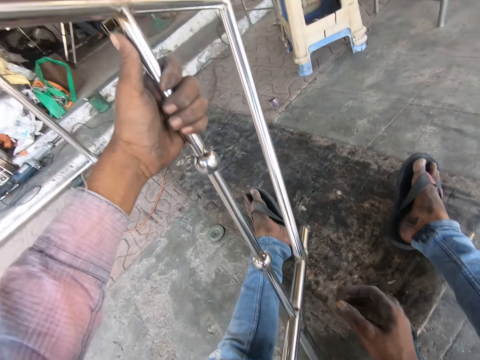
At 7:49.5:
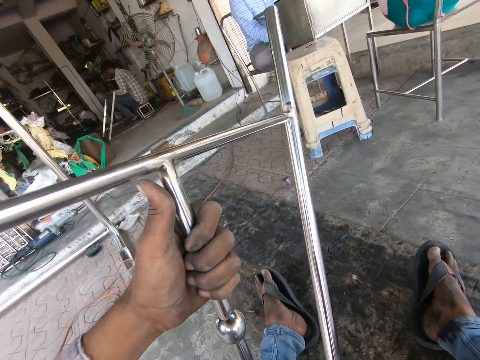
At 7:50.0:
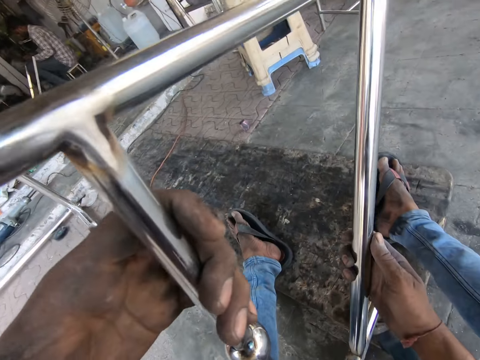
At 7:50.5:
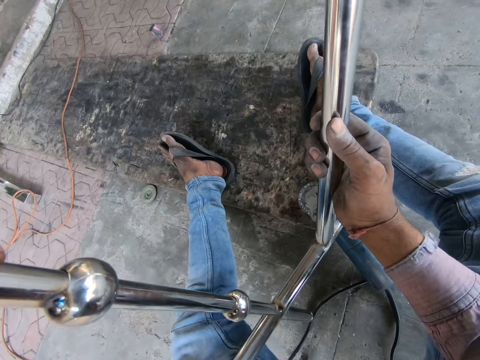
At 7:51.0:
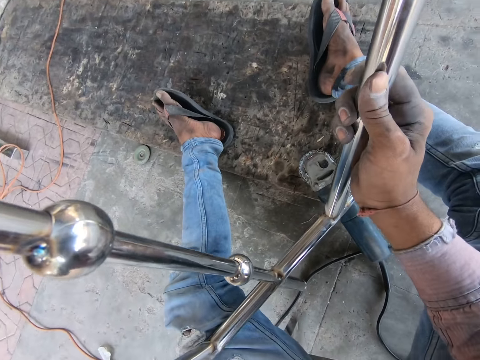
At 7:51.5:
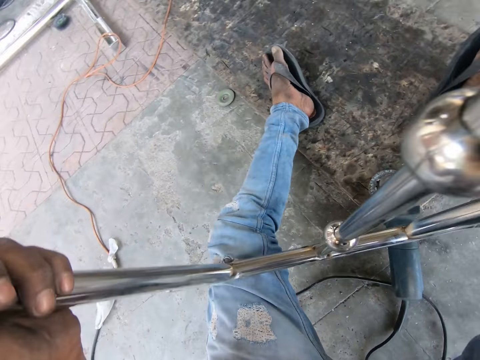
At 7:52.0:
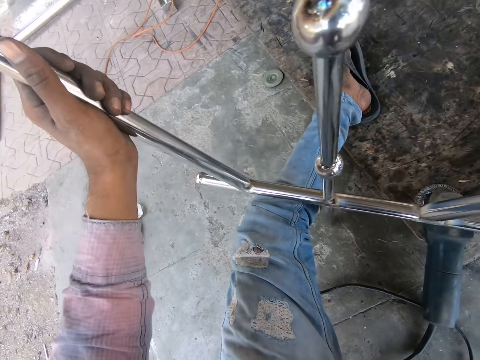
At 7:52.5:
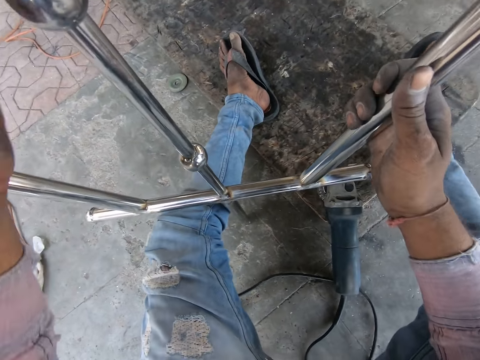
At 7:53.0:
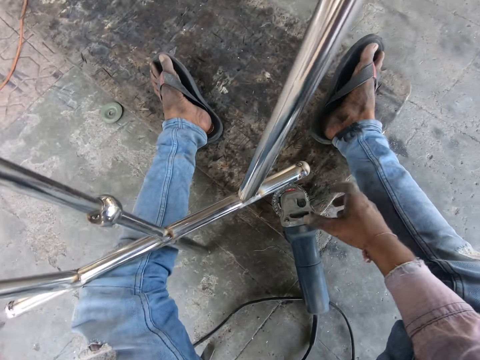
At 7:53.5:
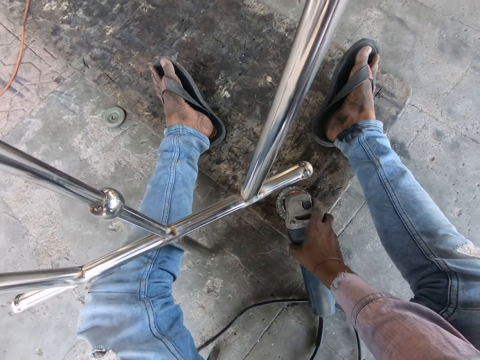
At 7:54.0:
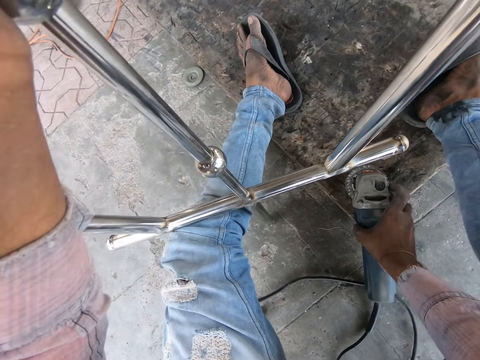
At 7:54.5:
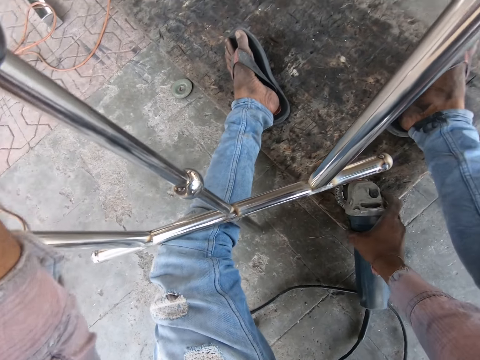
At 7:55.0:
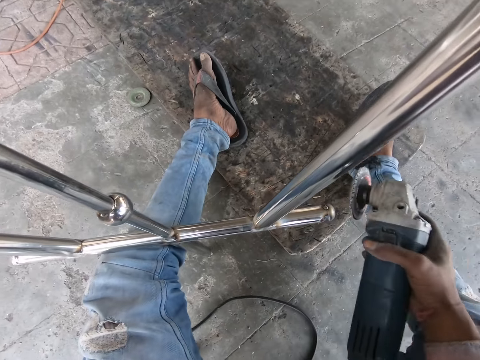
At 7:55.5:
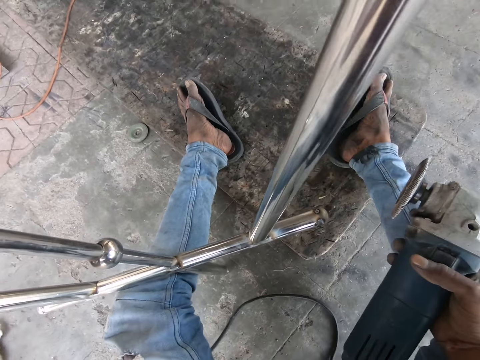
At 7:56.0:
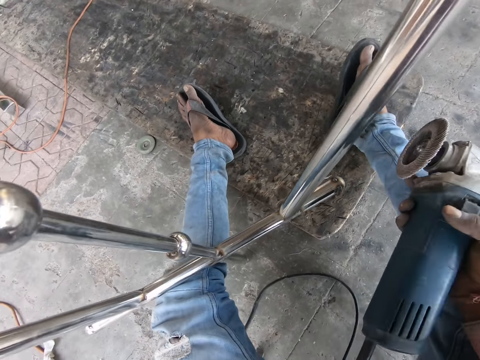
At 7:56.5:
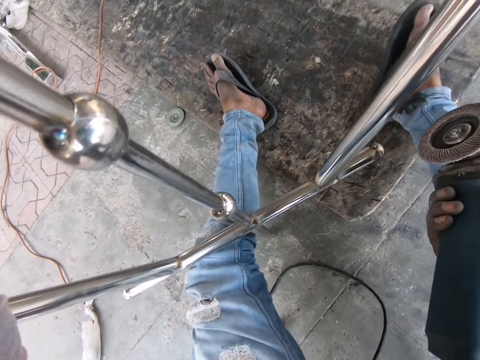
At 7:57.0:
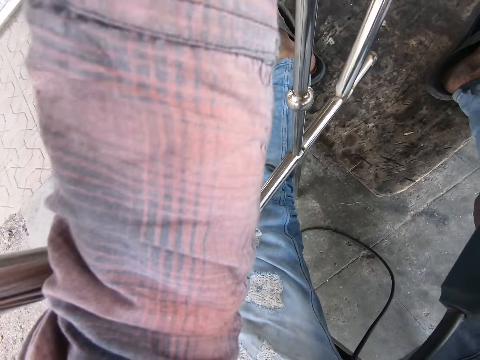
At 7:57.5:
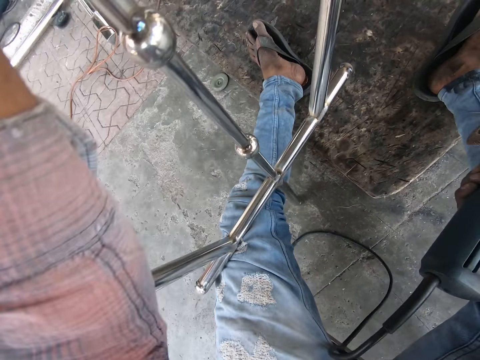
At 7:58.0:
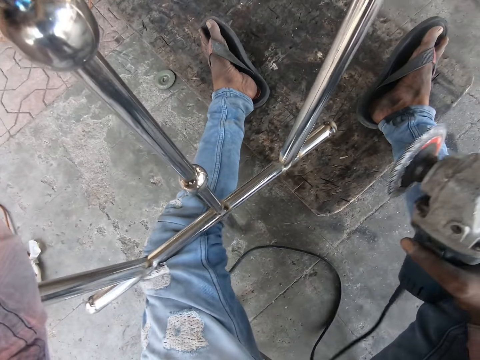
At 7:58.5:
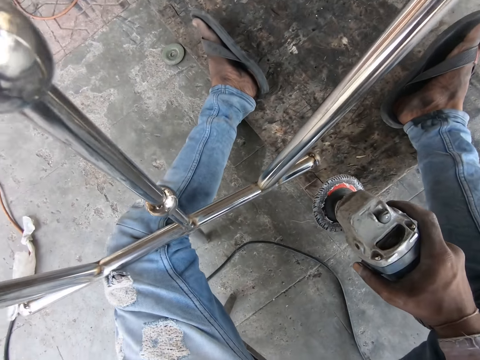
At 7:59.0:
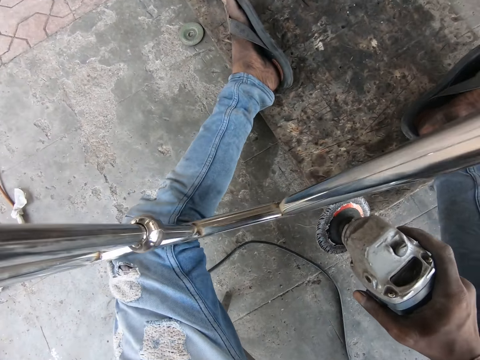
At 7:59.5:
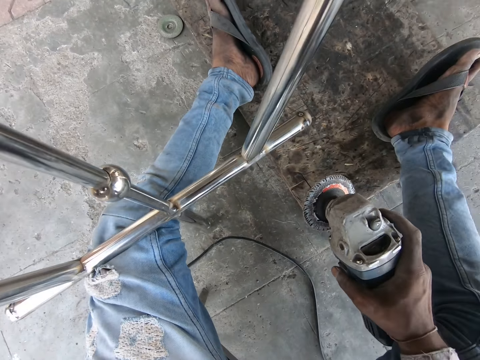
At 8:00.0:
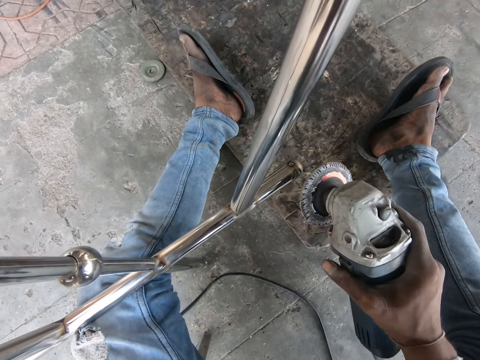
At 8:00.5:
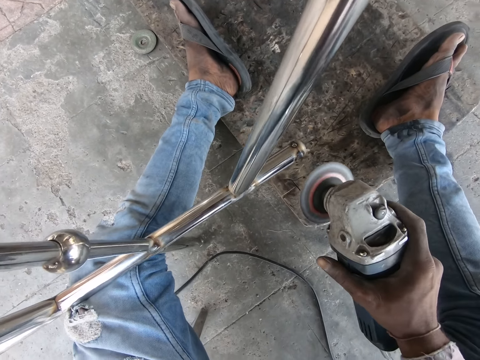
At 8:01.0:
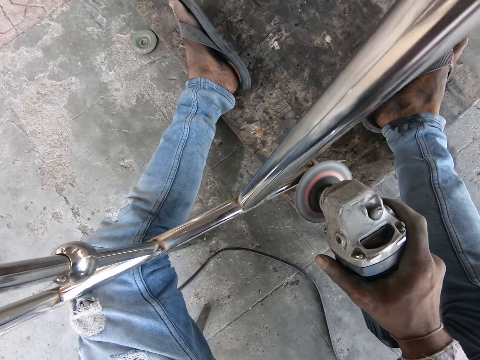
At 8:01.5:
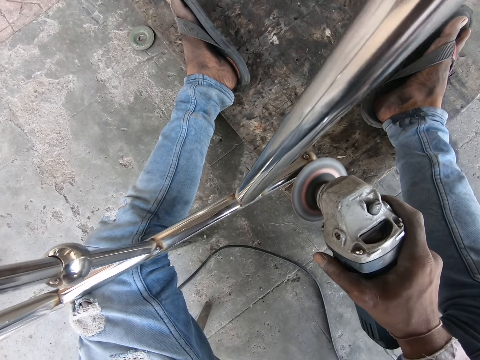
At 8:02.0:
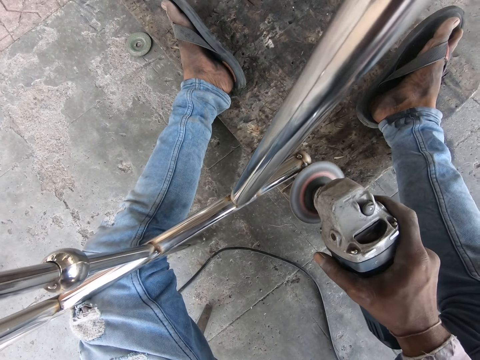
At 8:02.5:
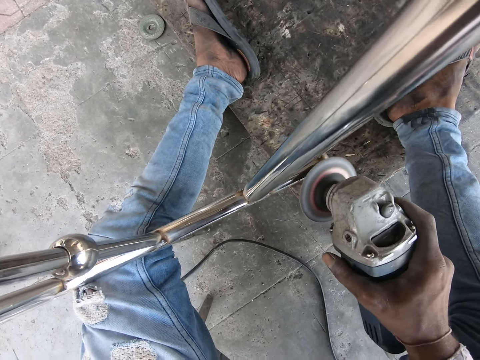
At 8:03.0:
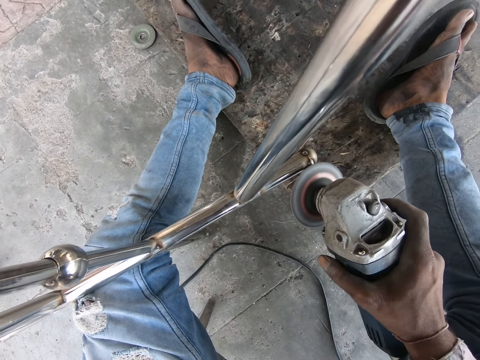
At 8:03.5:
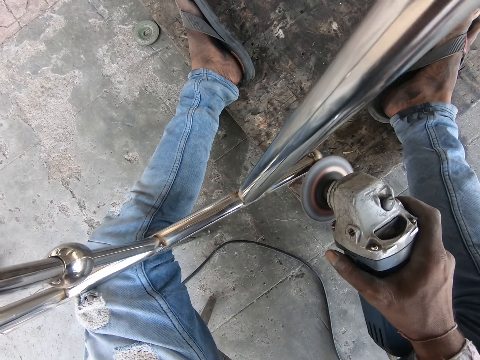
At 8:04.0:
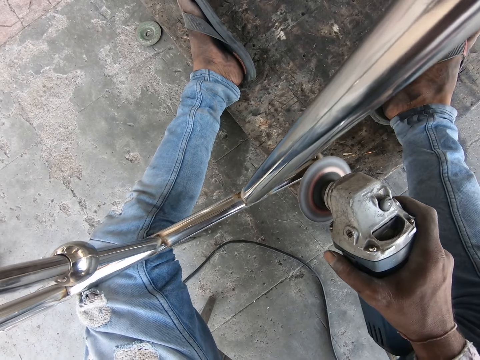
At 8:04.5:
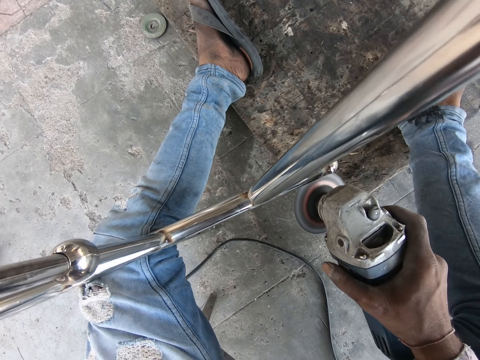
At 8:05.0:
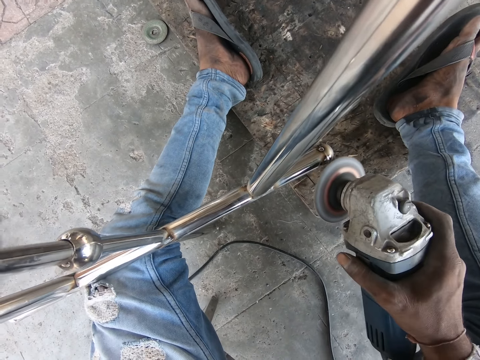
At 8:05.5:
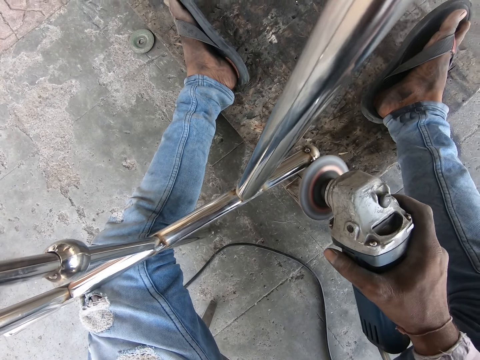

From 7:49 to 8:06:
The camera wearer lifts the hand up. They turn the metal. They hold the metal. They move the right hand down. They put the metal down. They lift the grinder up. They hold the grinder. They move the metal. They grind the metal. They switch the metal.

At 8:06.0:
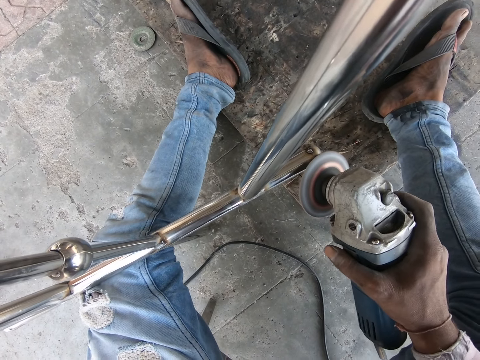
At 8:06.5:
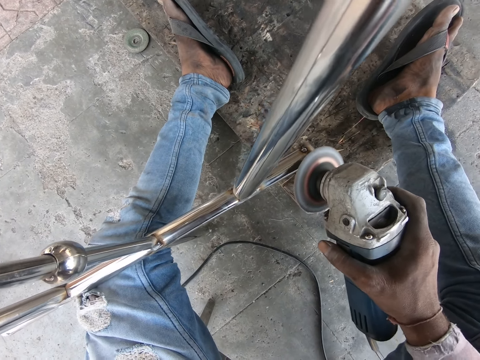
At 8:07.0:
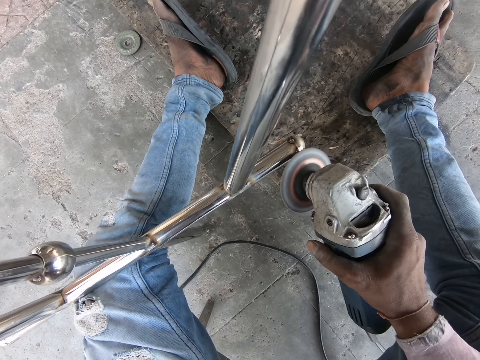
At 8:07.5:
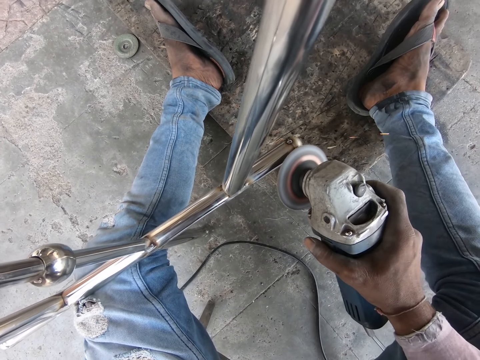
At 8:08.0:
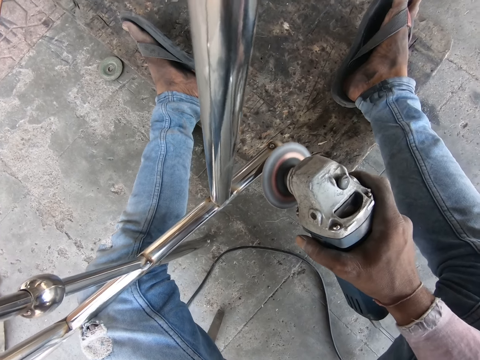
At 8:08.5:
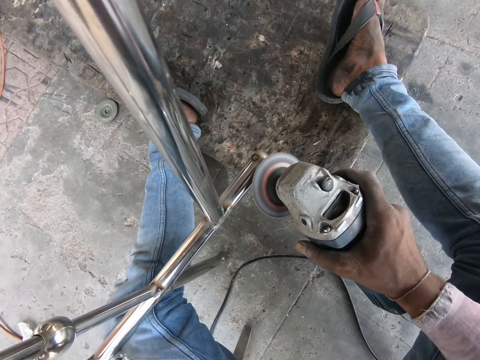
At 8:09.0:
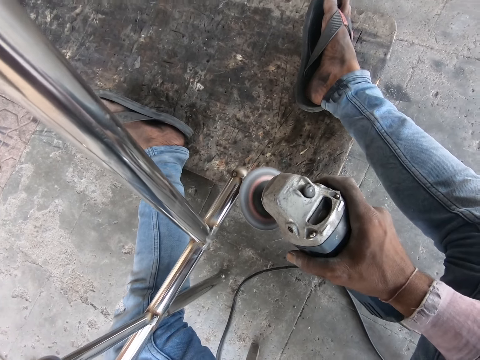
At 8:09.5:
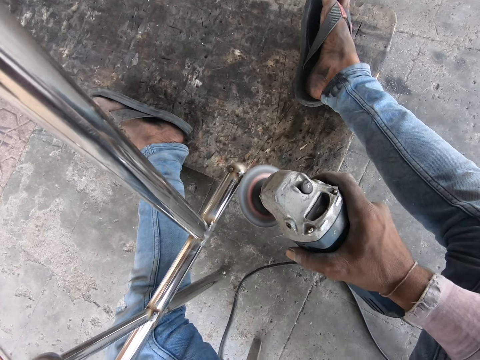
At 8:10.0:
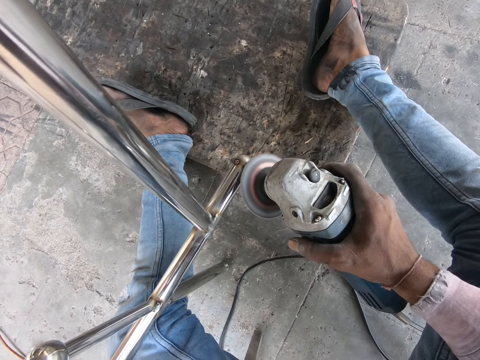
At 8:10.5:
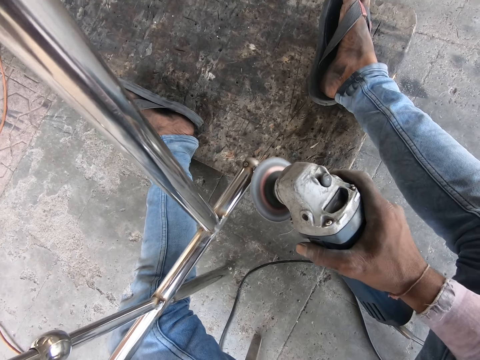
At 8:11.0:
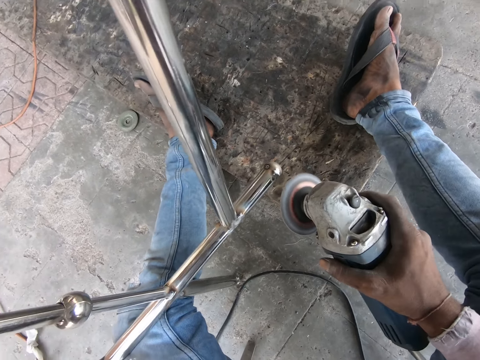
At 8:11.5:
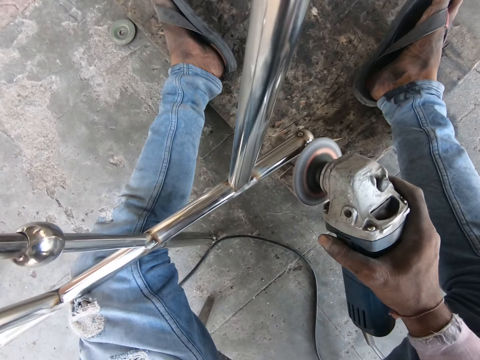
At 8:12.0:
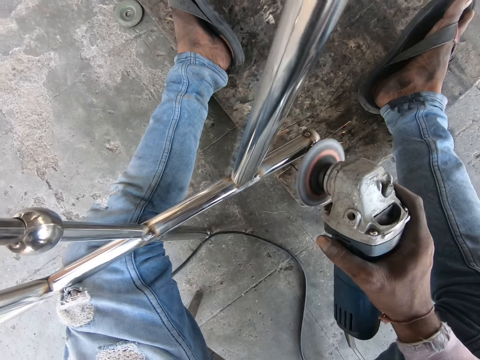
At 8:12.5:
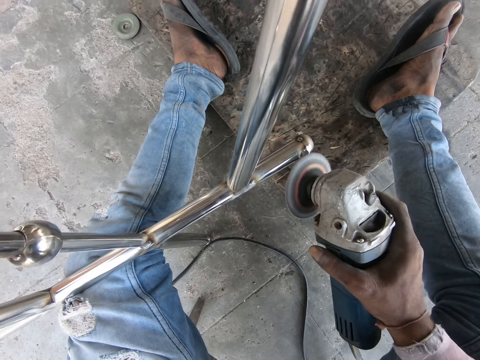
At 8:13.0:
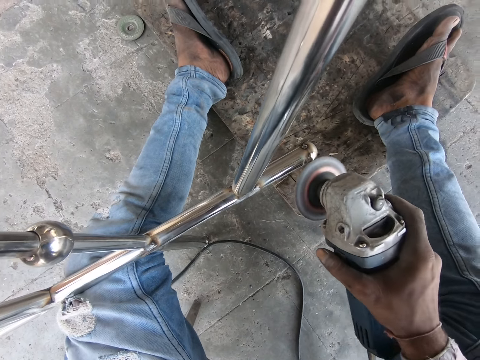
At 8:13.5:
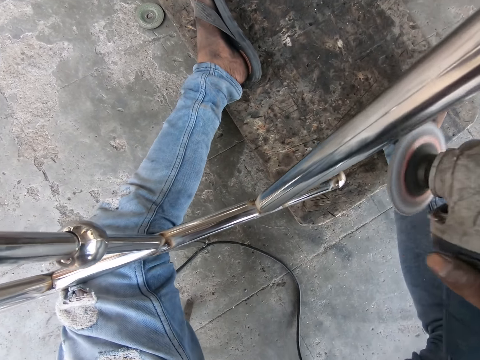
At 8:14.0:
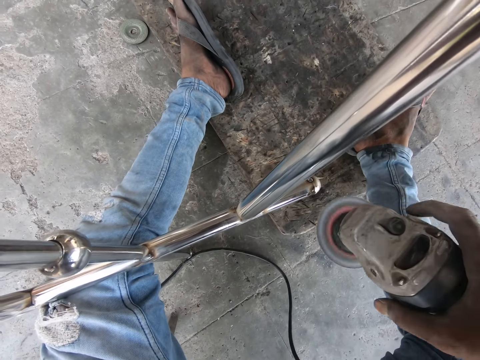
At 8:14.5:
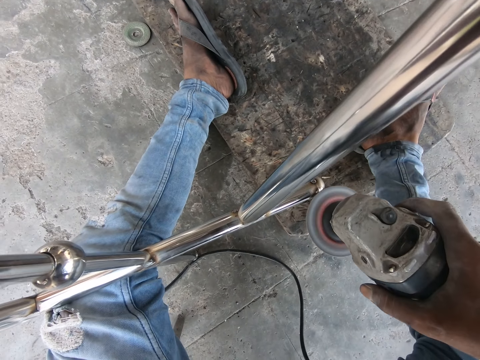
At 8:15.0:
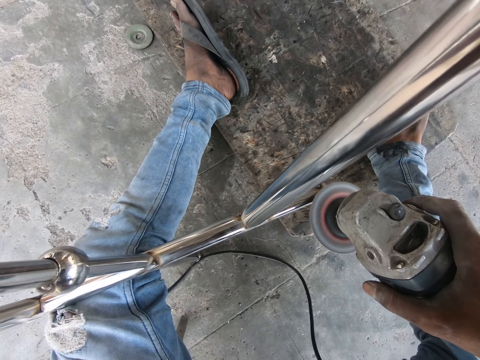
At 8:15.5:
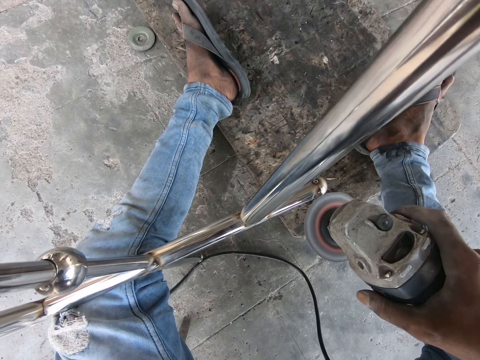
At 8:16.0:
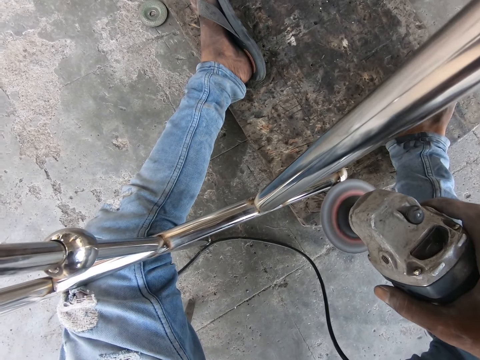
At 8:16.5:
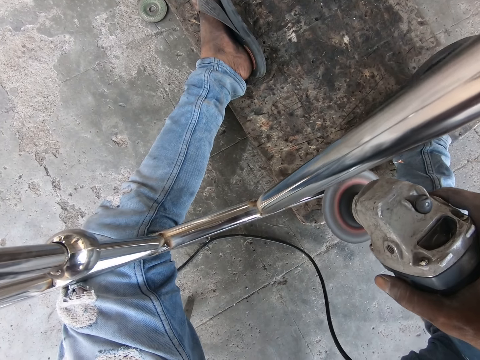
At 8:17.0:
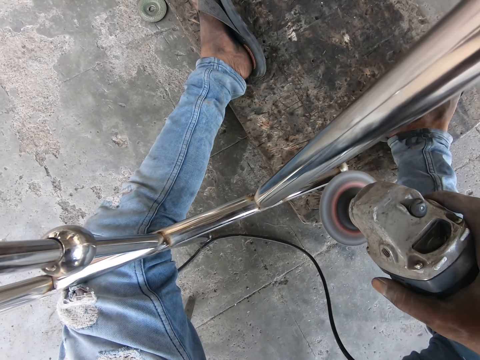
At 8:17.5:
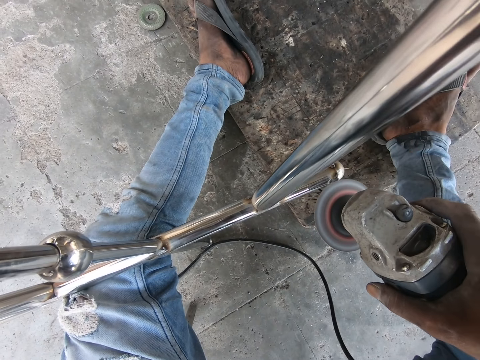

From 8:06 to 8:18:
The camera wearer grinds the metal. They lift the metal up.
